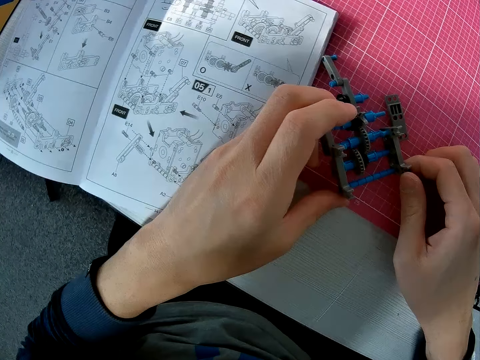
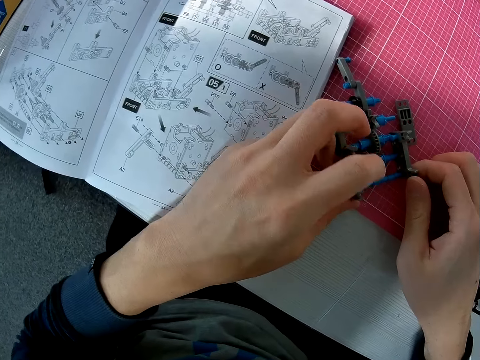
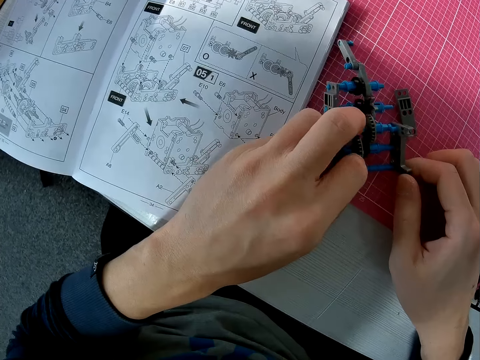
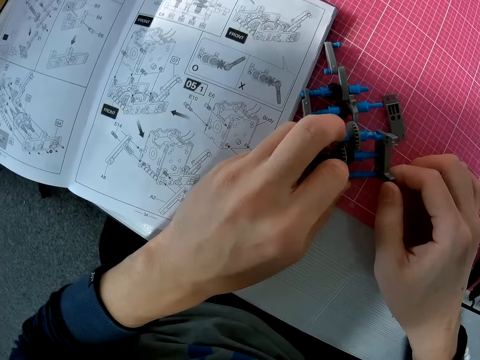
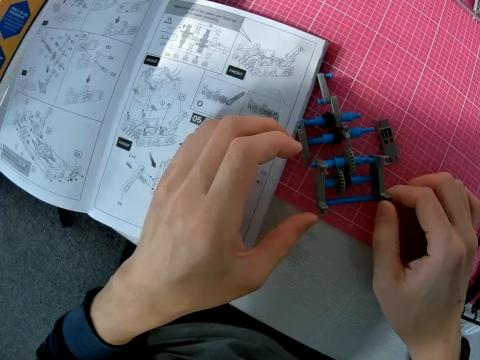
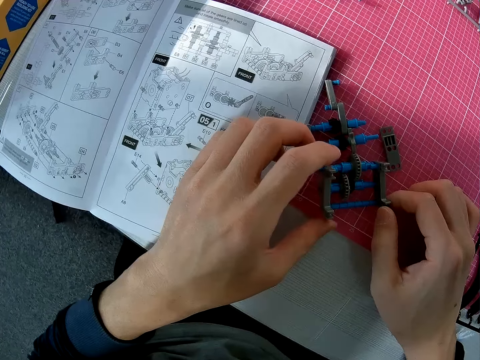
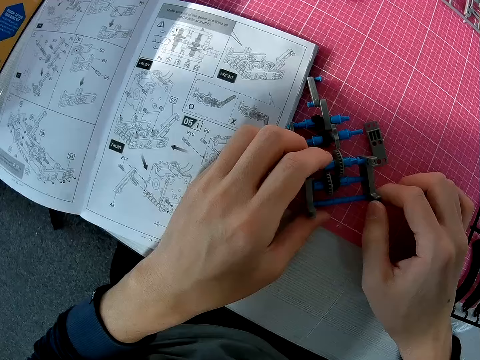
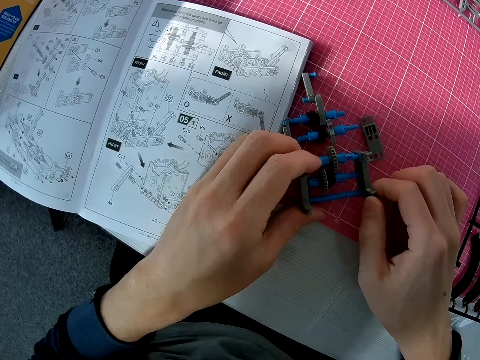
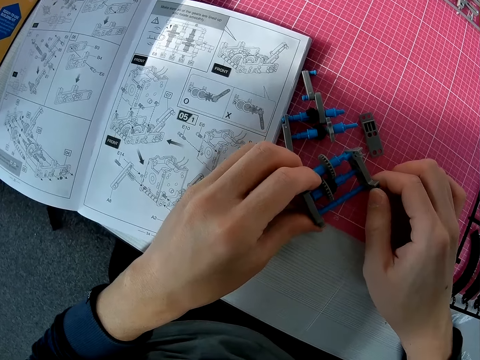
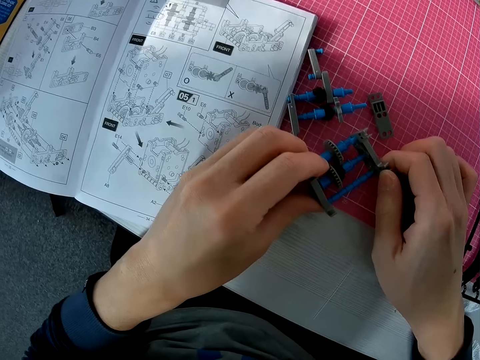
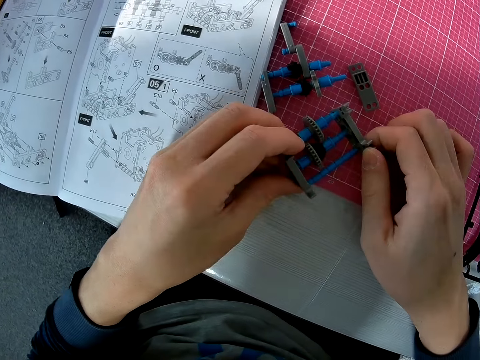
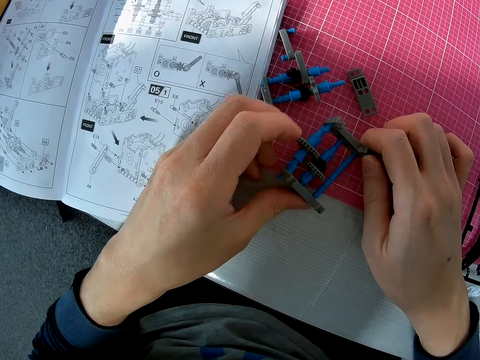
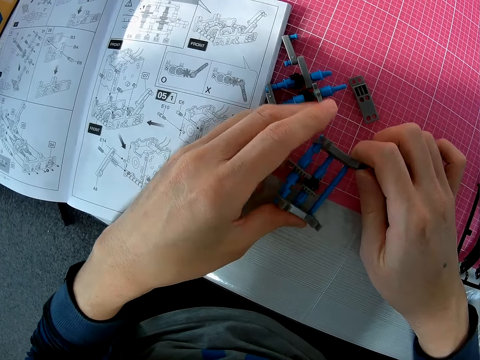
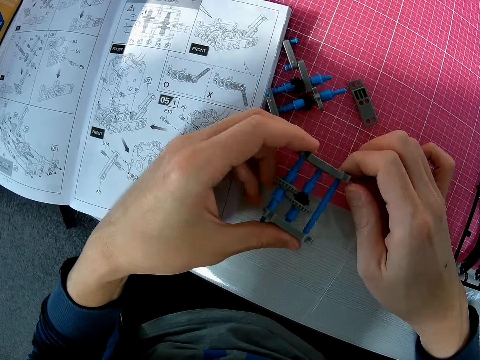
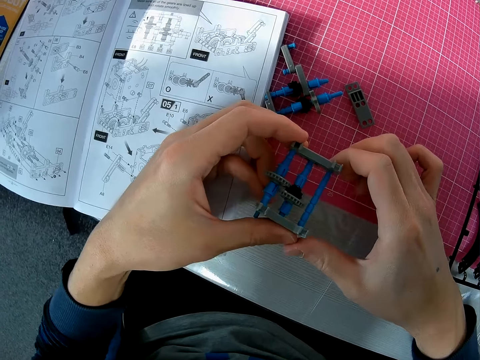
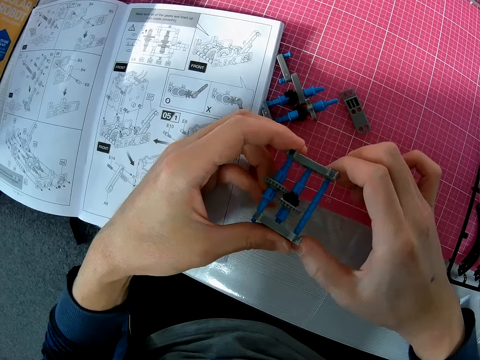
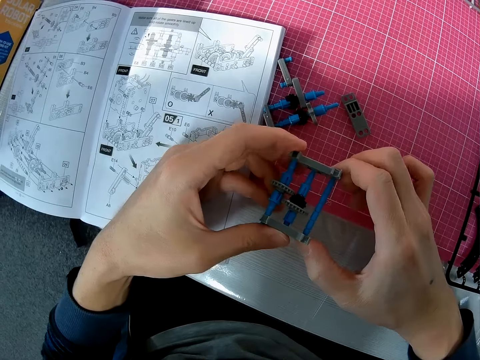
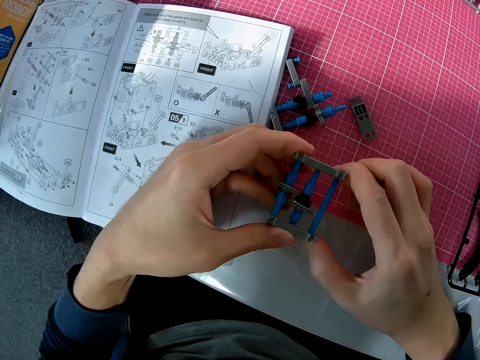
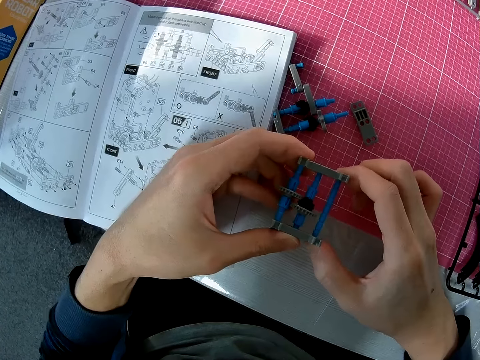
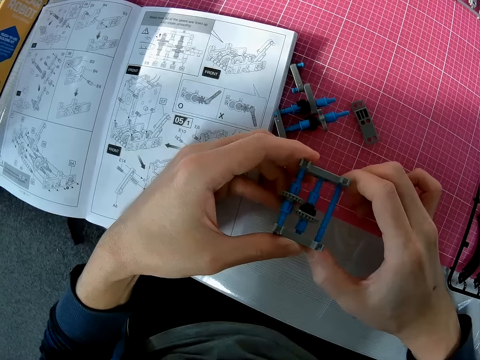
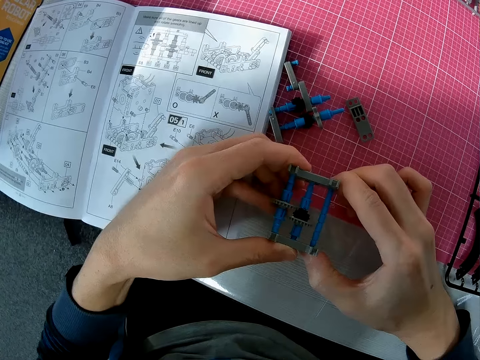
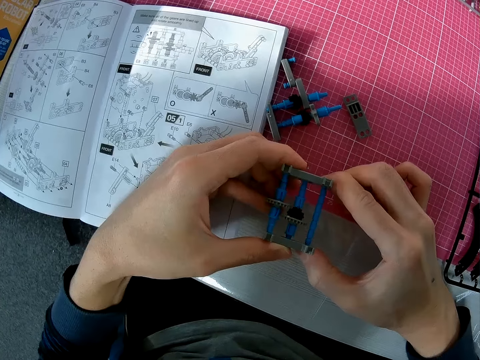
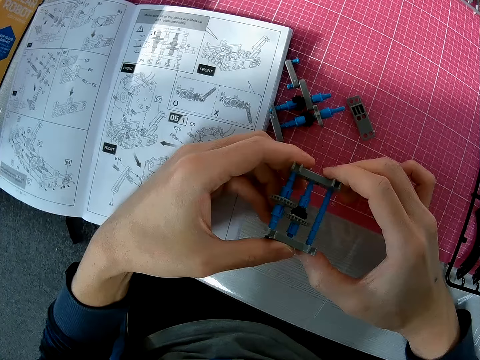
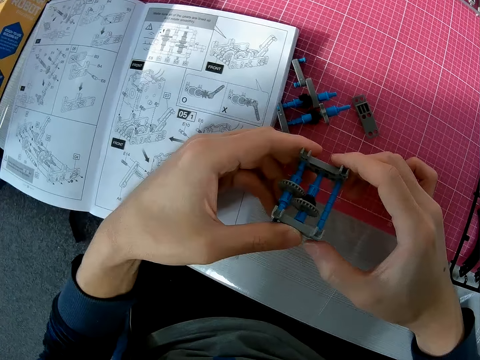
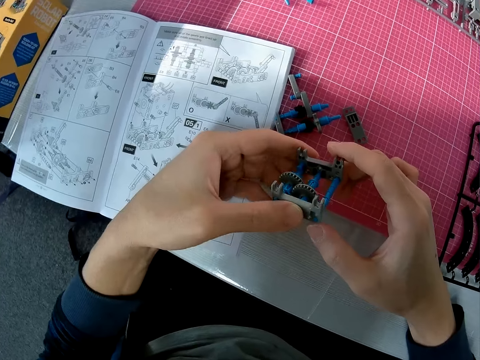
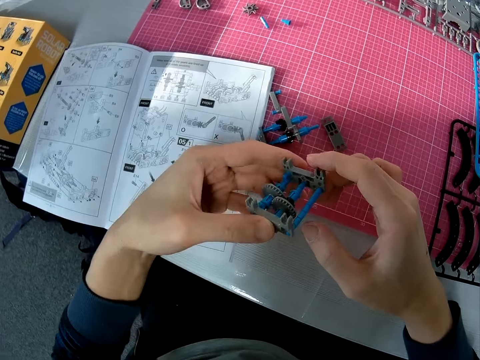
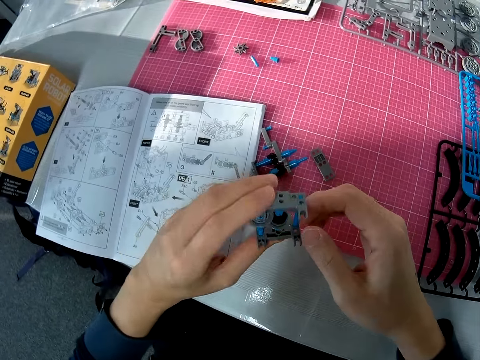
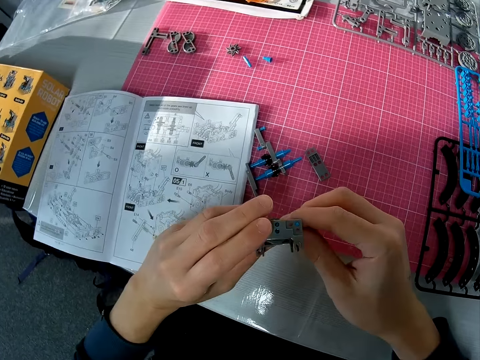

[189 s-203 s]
The camera wearer removes a hand from the solar robot. They hold the solar robot part. They hold the solar robot part again. They press the solar robot part. They turn the solar robot part.

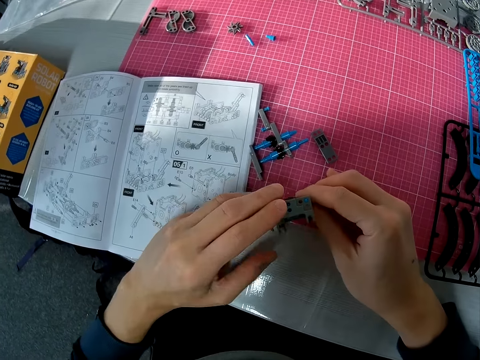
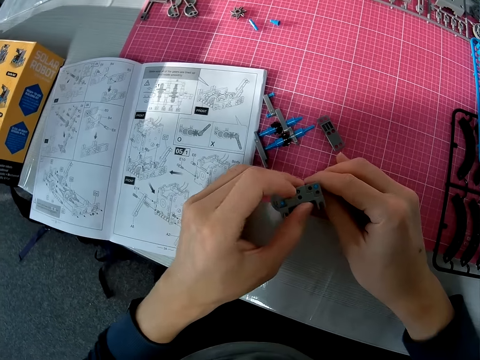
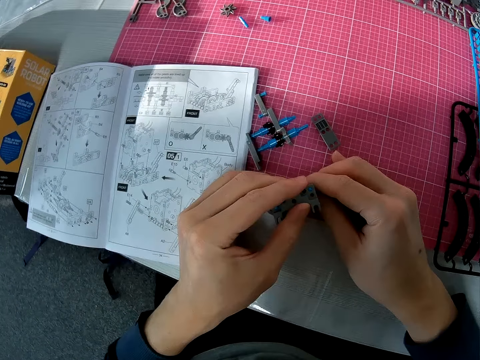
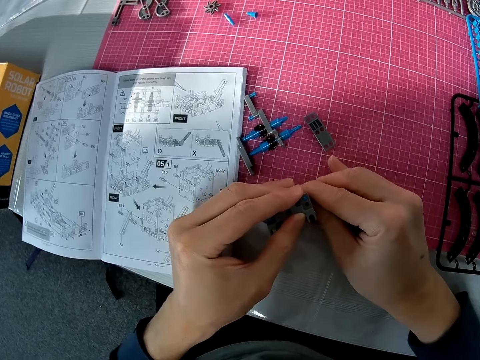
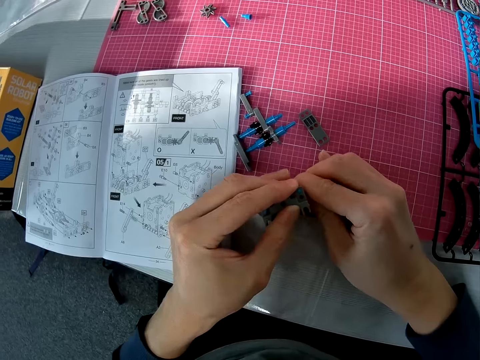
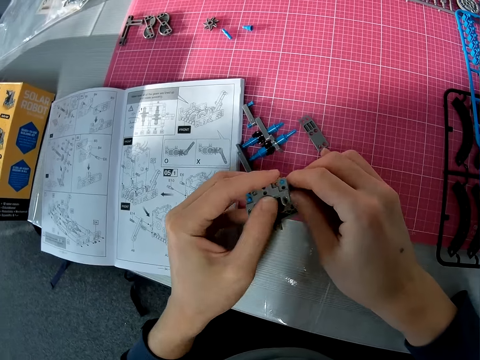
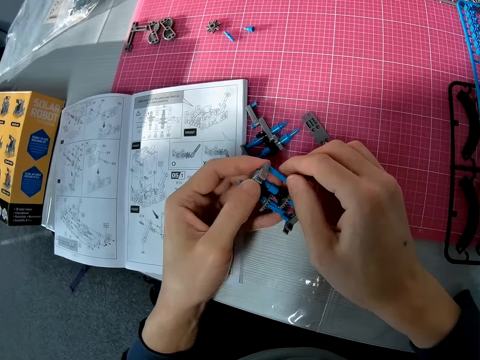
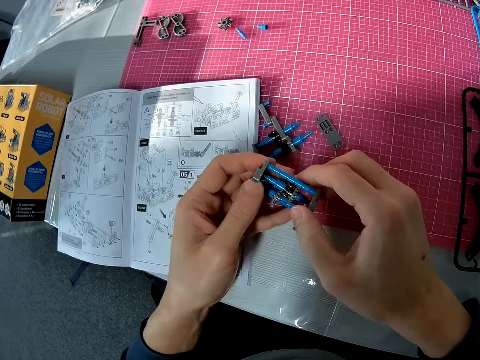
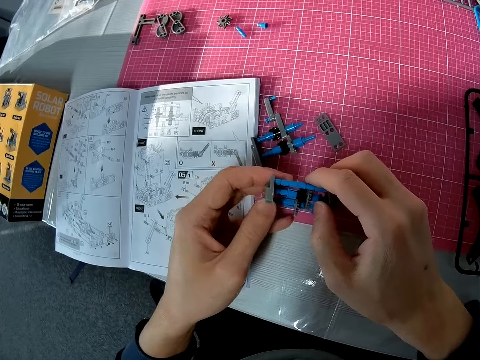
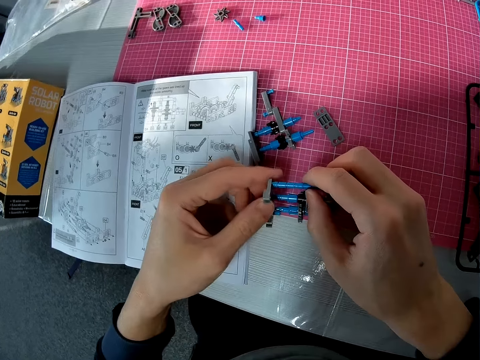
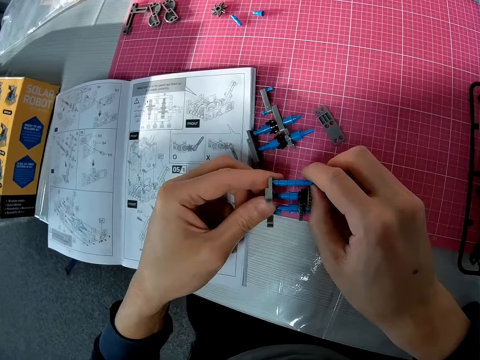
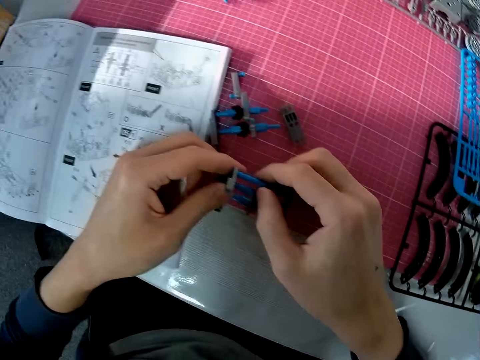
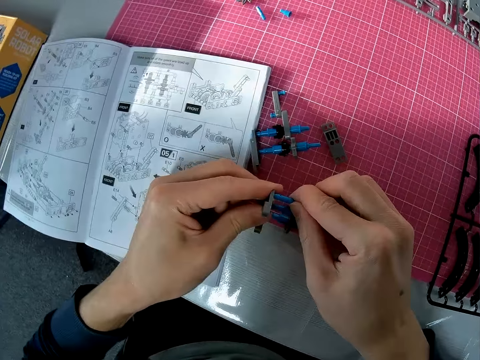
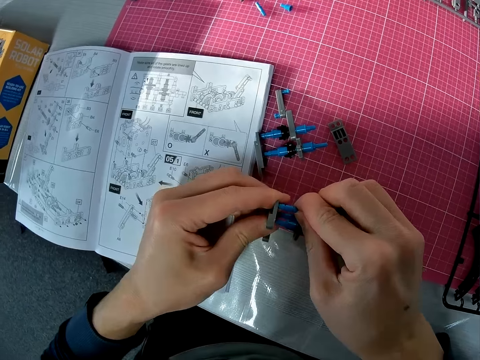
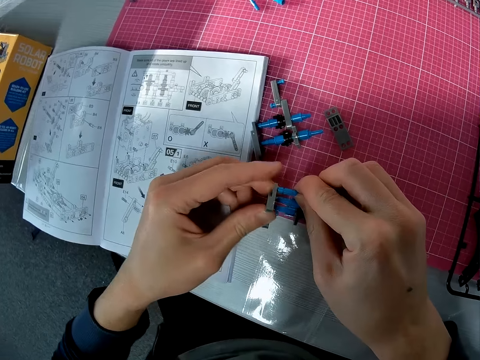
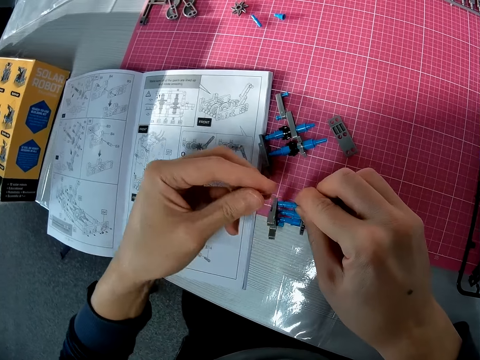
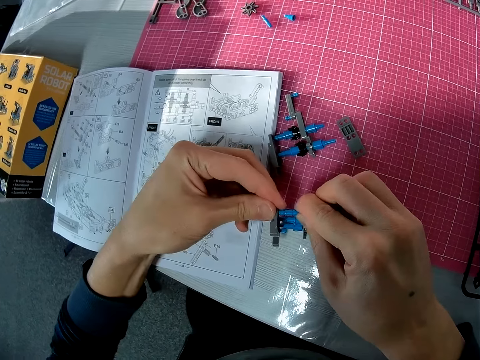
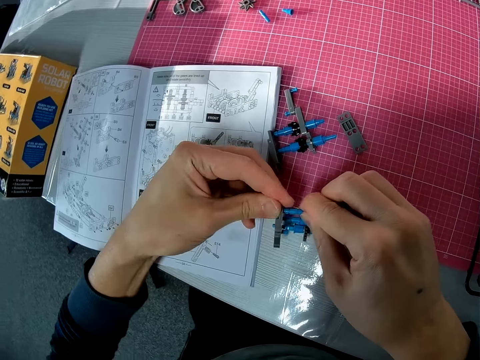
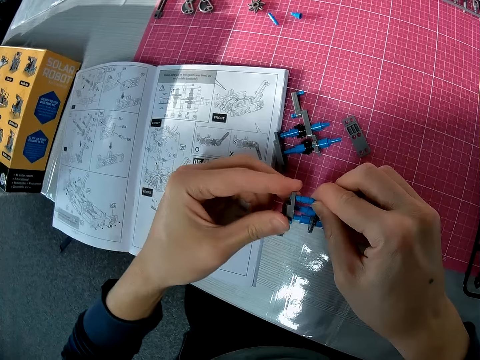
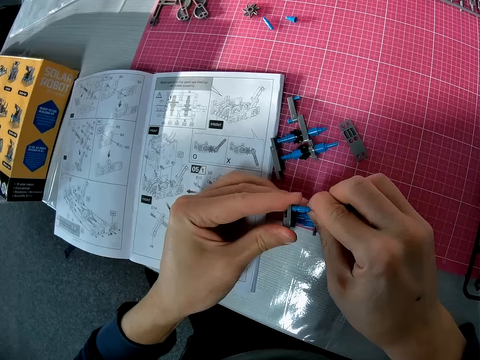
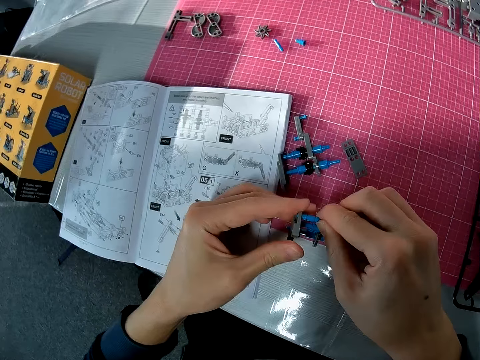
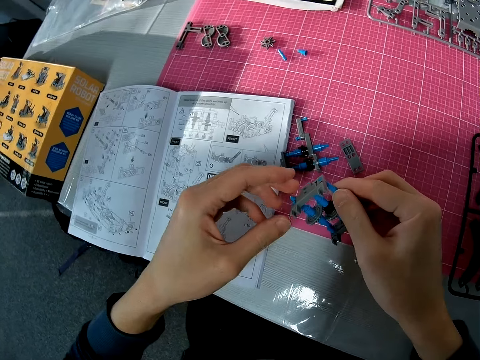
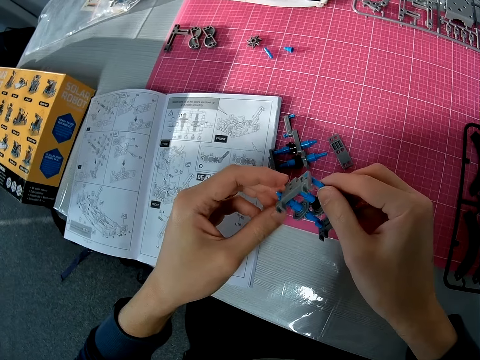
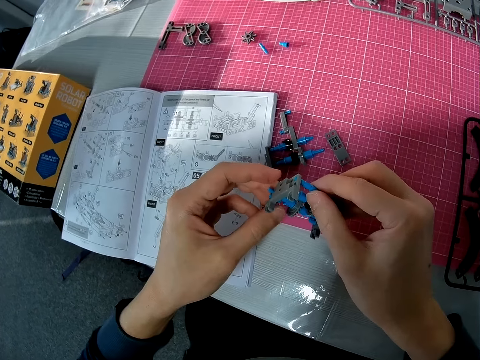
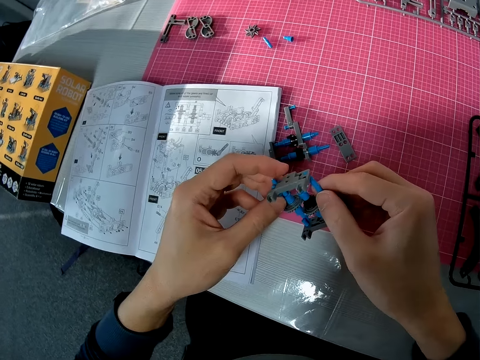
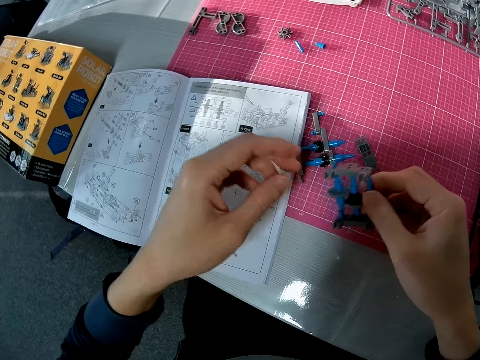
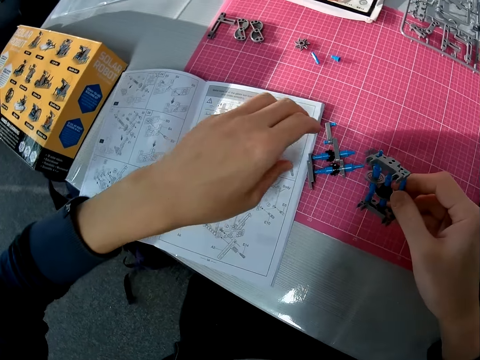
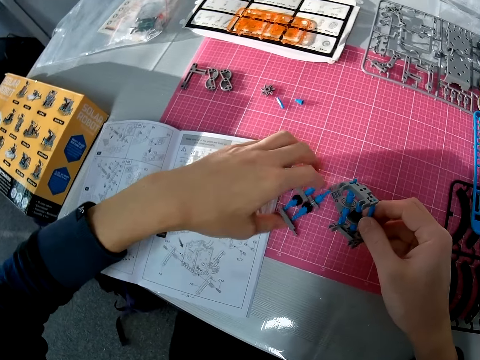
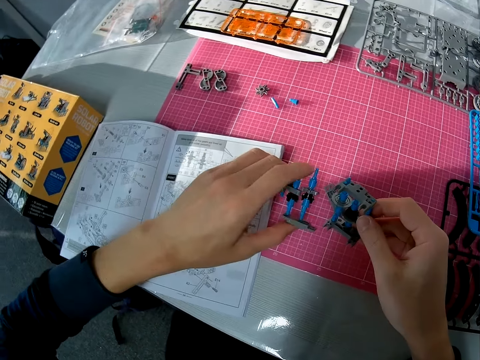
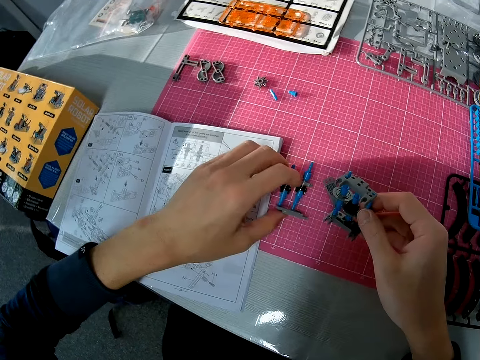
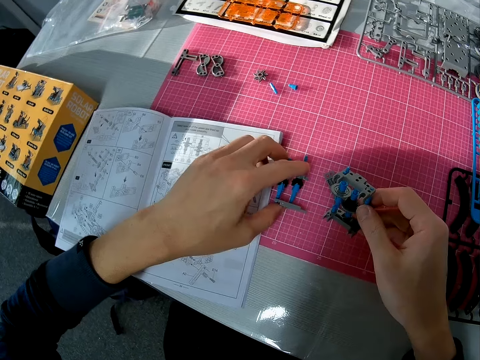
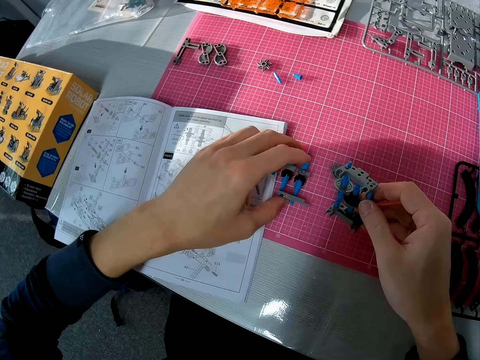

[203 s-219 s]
The camera wearer puts the solar robot part on the table. They fix the solar robot part. They turn the solar robot part. They put the solar robot part on the table. They lift the solar robot part. They remove a hand from the solar robot part. They press the solar robot part.
